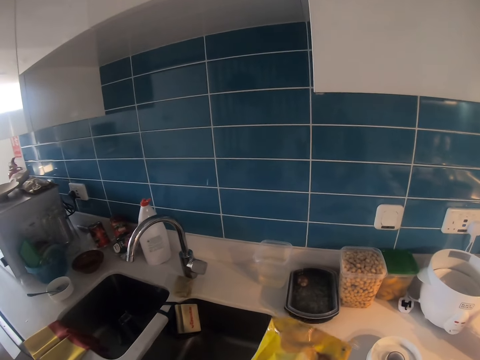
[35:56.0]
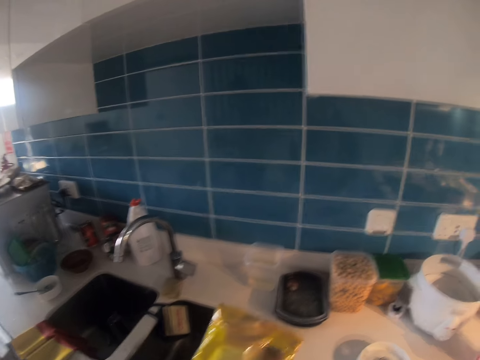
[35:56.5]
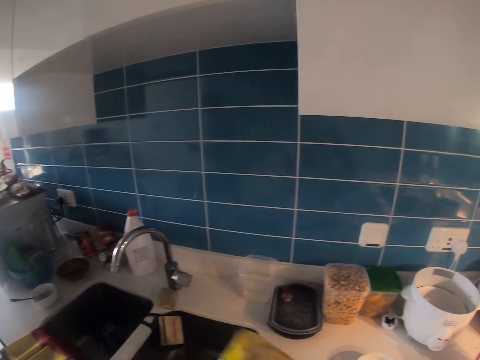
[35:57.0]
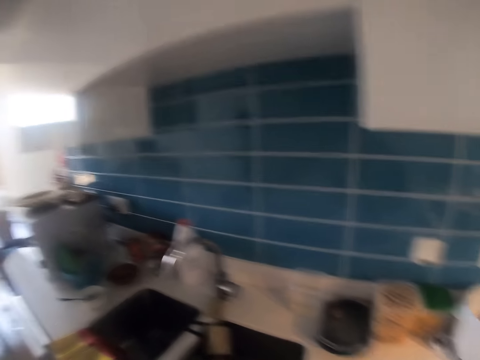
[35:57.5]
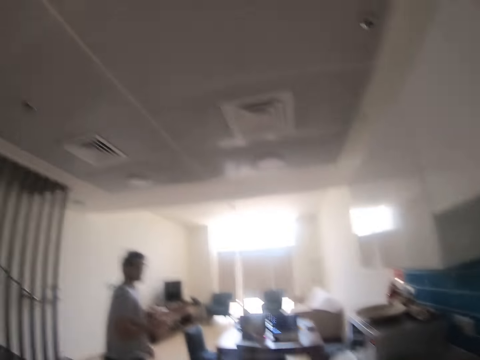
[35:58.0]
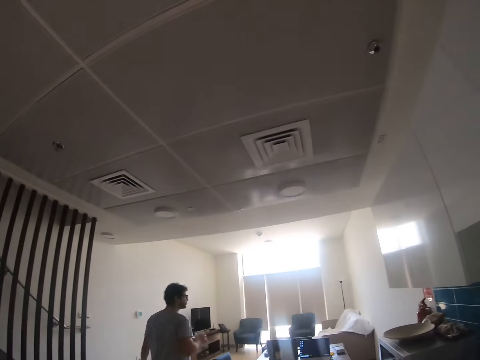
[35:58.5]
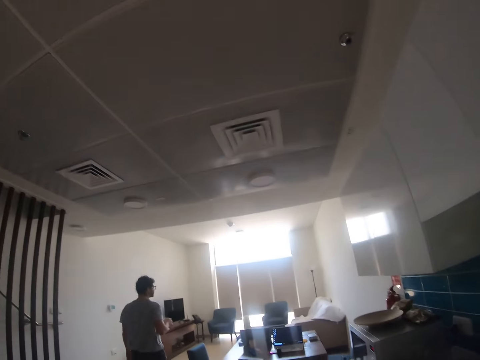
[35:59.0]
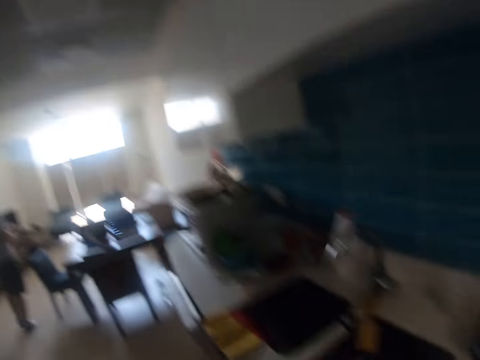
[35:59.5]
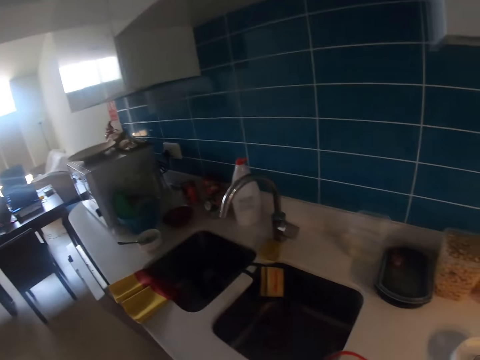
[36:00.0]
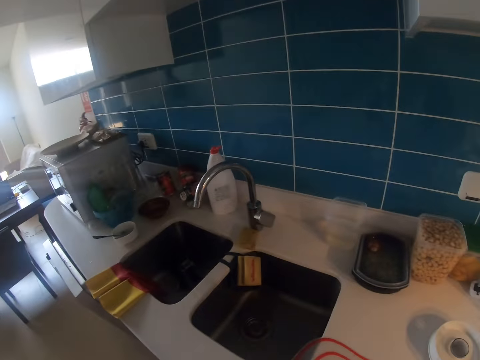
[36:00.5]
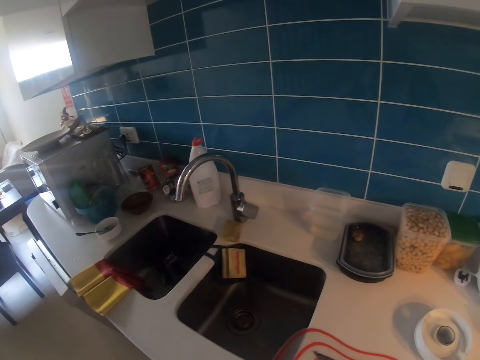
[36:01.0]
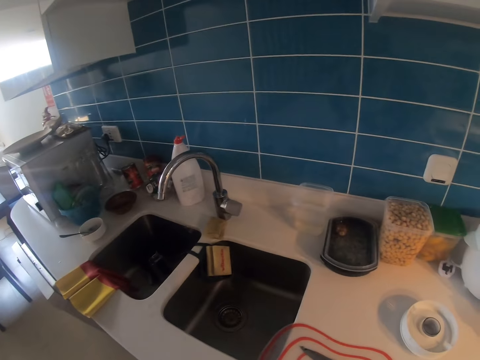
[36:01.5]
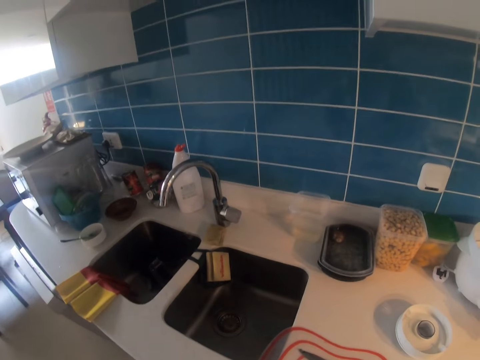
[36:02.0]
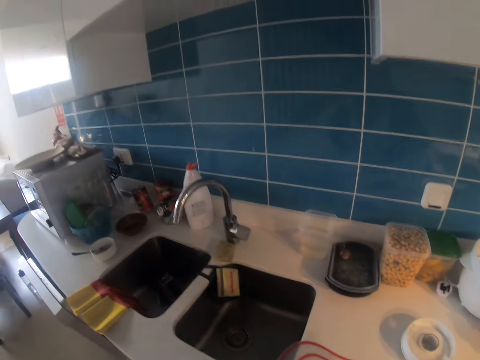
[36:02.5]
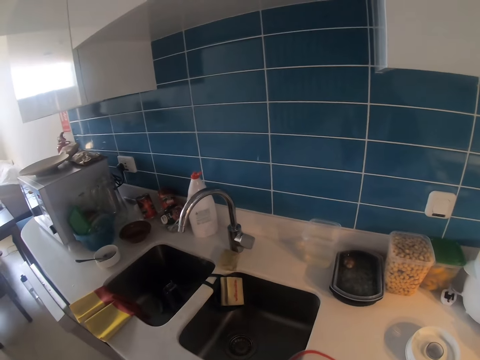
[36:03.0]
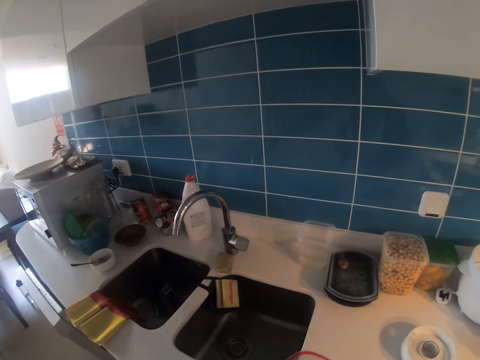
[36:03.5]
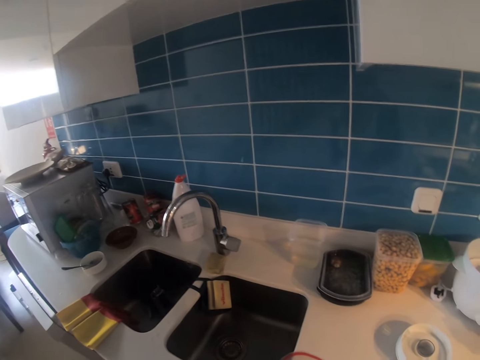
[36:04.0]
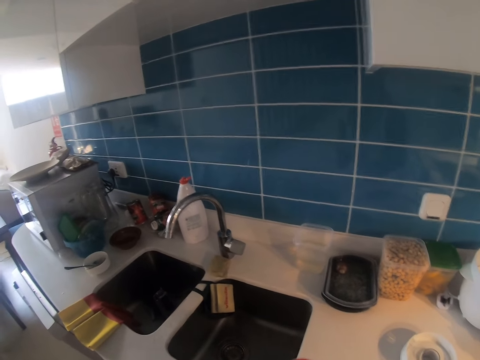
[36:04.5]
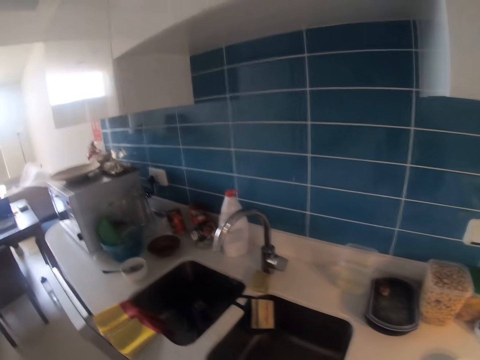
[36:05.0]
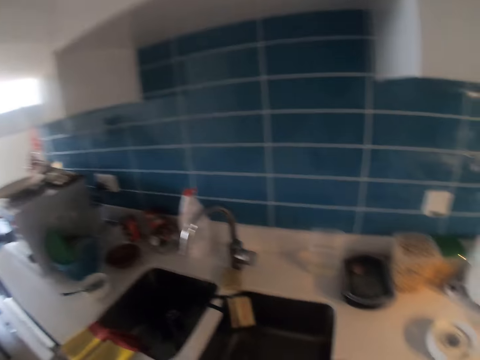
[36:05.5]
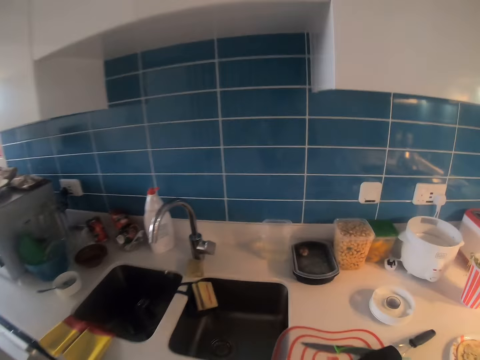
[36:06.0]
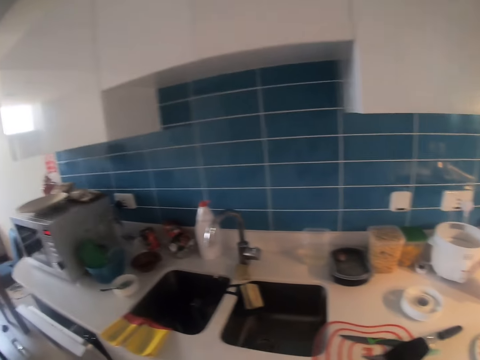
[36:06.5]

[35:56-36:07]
The camera wearer touches a packet on the counter. They look at a man. The man walks to the living room. The camera wearer opens something. They look around the house. The man talks to the camera wearer. The camera wearer talks to the man.

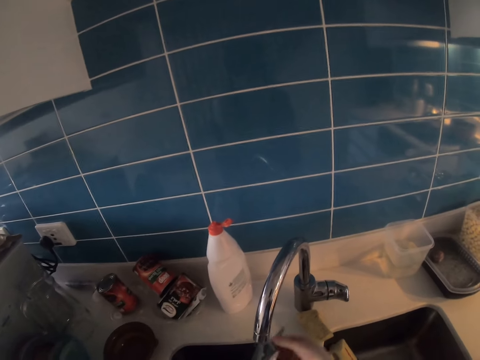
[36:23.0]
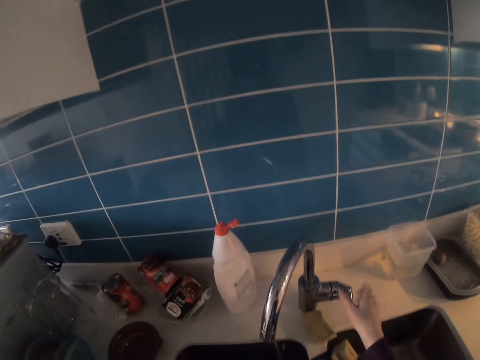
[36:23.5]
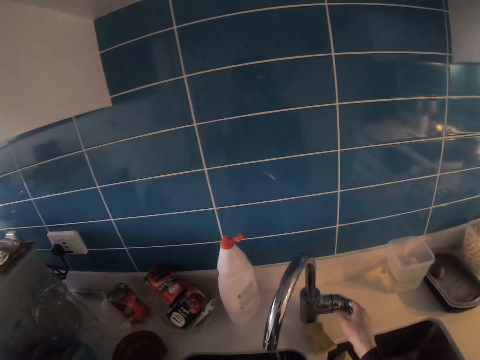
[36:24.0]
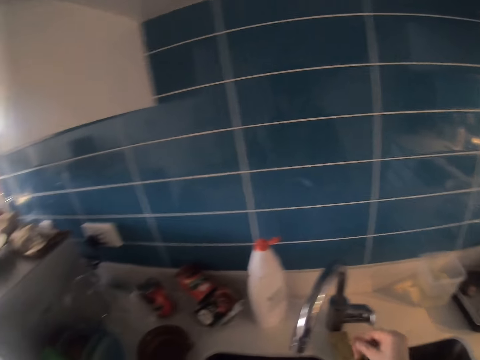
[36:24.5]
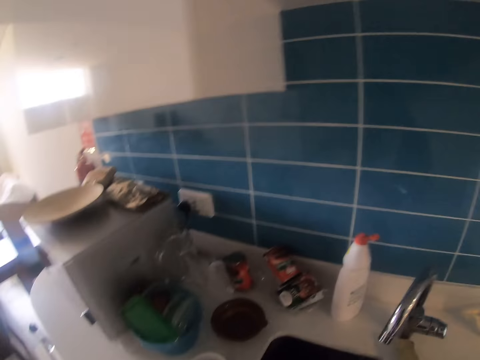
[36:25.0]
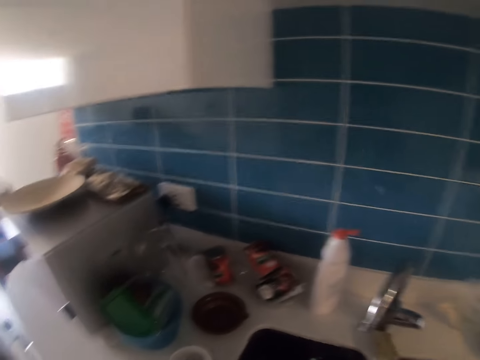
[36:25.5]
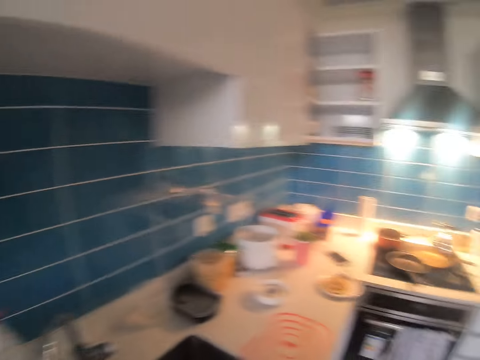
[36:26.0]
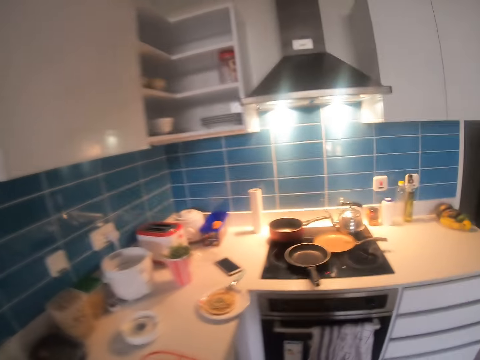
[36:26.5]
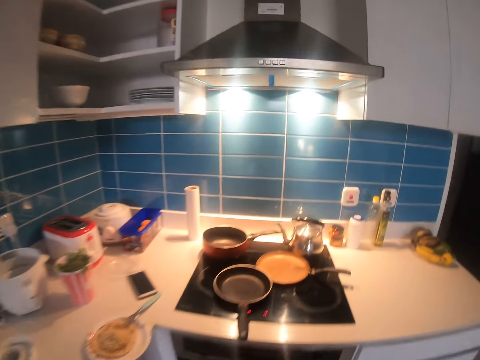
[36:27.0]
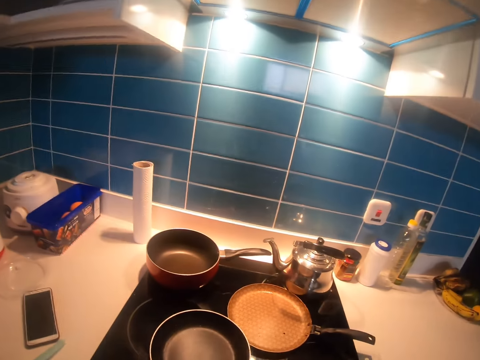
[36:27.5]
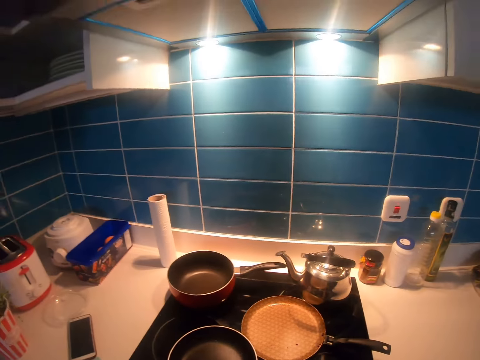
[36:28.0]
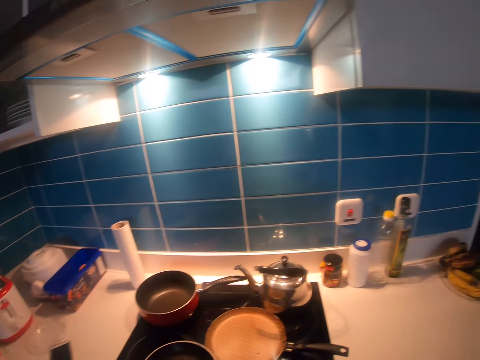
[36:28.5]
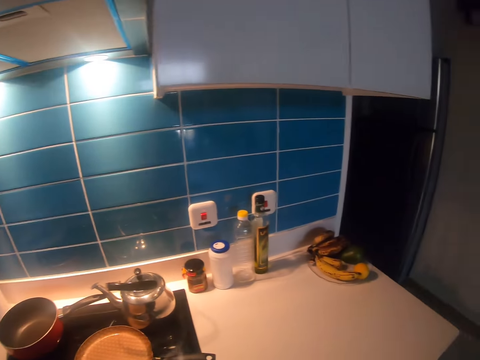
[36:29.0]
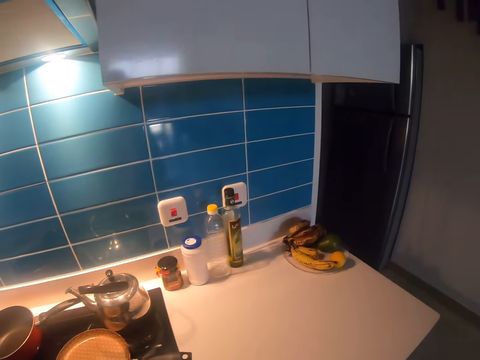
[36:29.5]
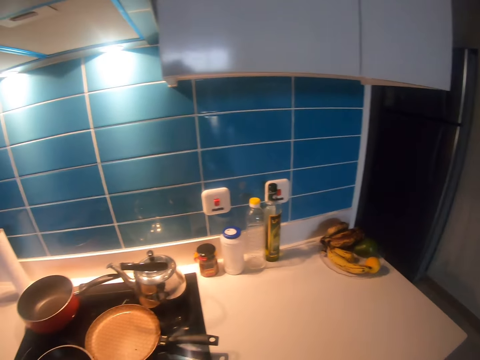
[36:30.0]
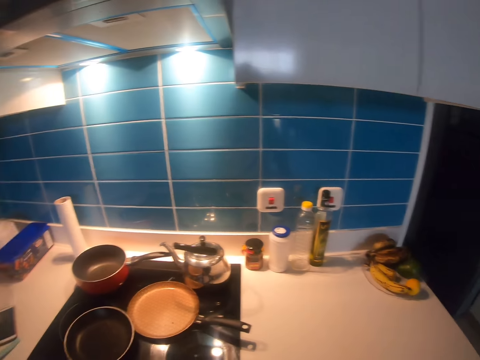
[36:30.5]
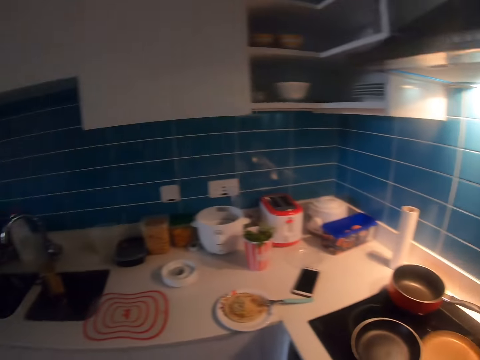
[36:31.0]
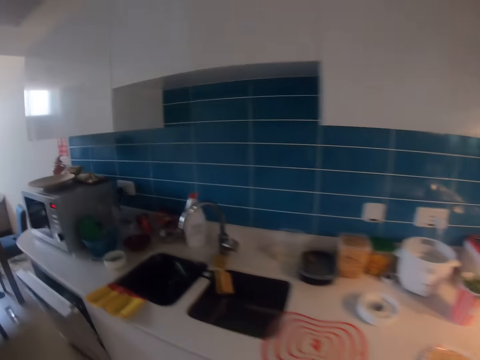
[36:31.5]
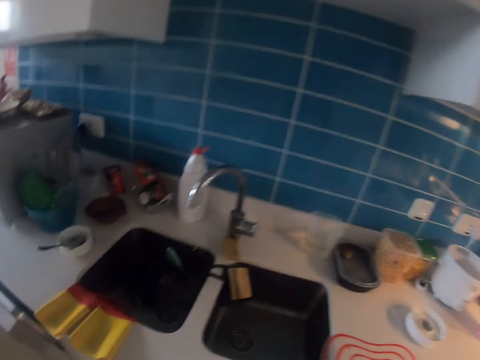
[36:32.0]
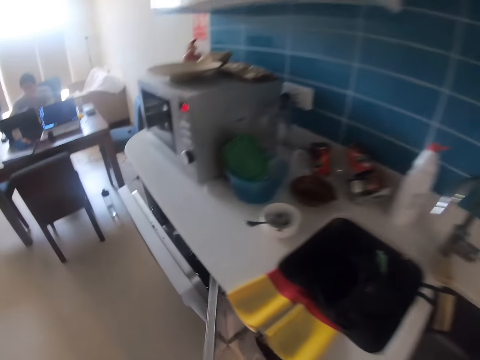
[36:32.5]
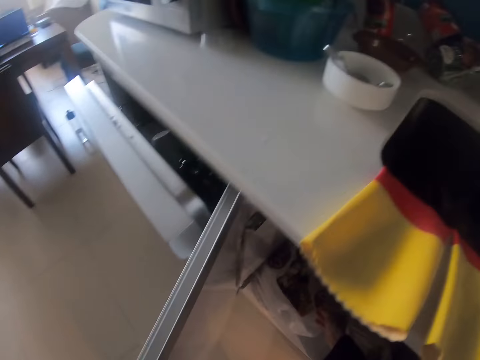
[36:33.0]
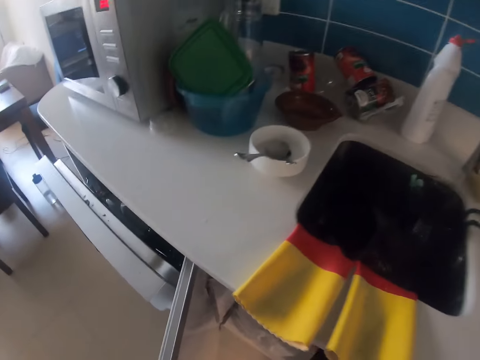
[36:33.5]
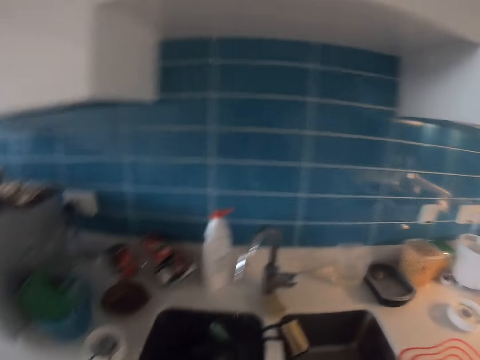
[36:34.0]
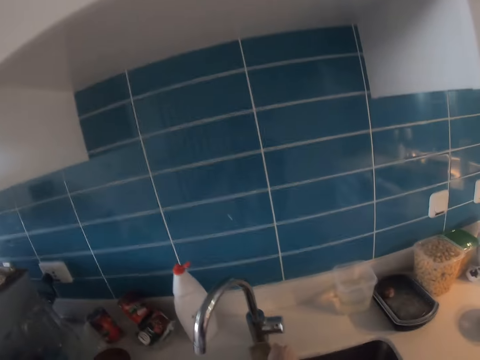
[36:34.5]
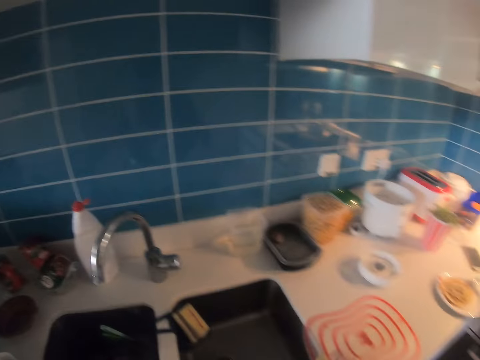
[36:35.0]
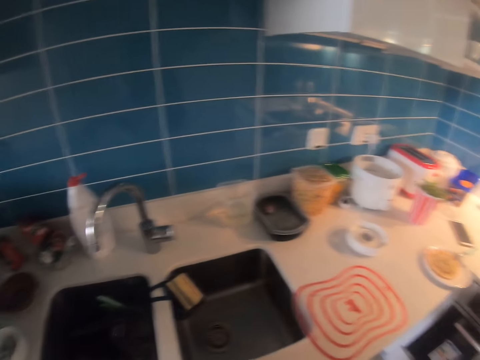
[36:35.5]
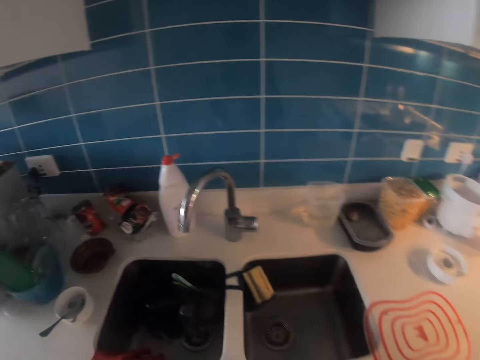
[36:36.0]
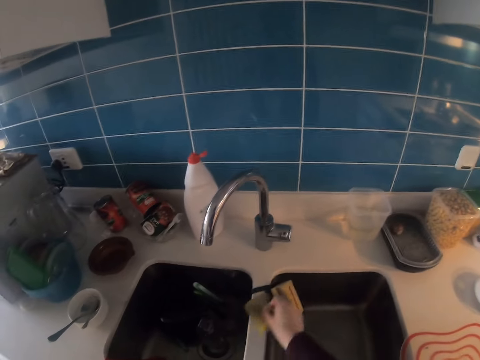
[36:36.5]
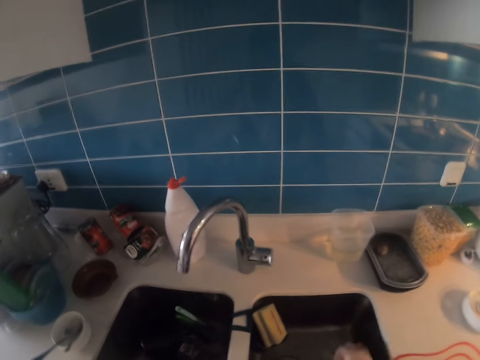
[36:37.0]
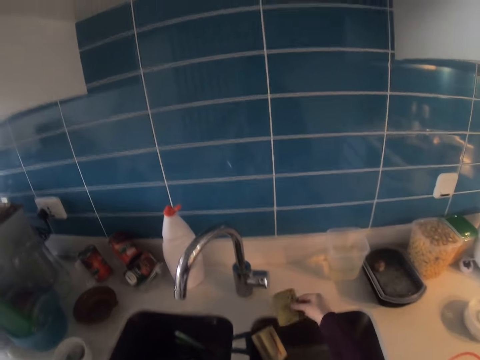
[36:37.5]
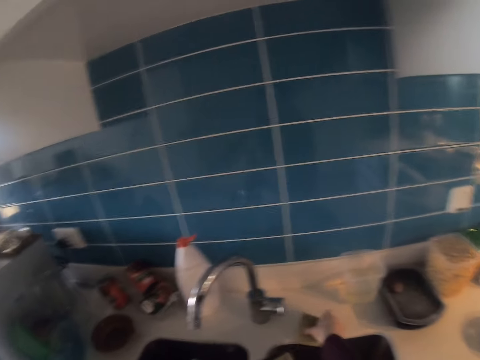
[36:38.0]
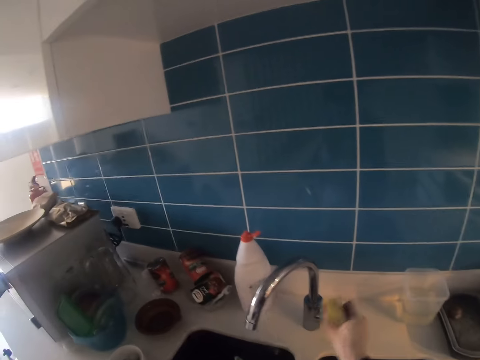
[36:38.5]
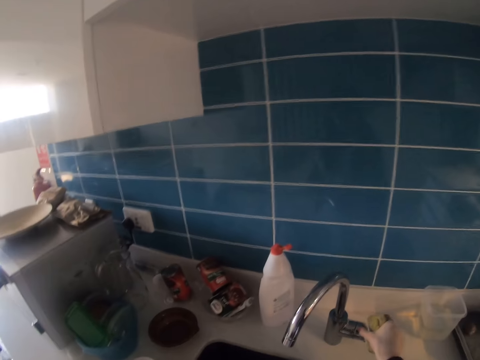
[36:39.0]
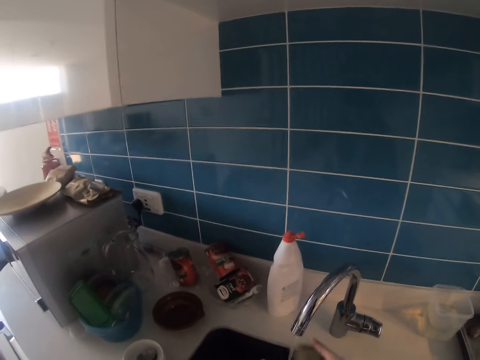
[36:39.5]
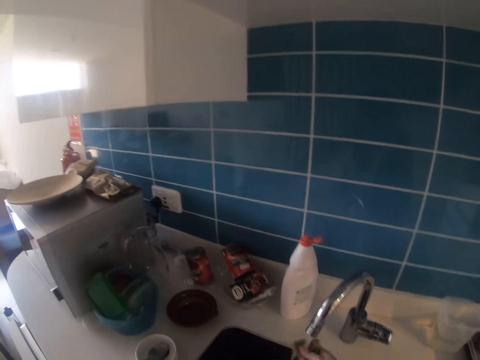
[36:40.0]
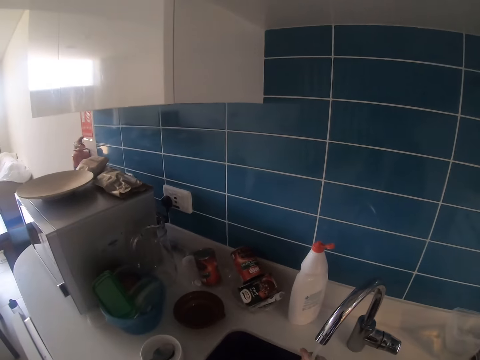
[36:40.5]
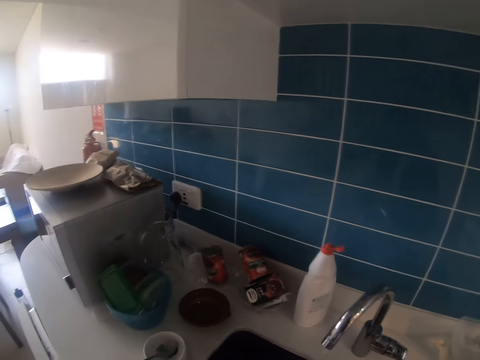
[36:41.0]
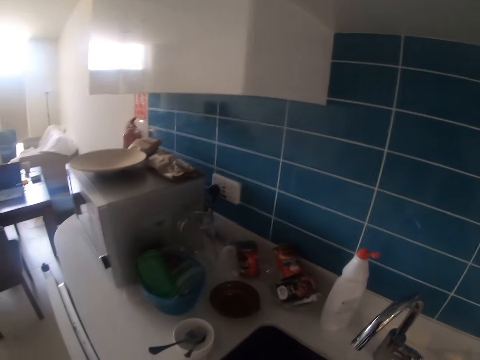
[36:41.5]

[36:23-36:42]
The camera wearer closes the tap. They walk around the kitchen. They open the cabinet. They do something in the drawer. They touch in the cabinet. They pick up a sponge from the countertop. They clean the countertop. They put the sponge on the countertop. They pick up the sponge from the countertop. They open the tap. They wet the sponge.
